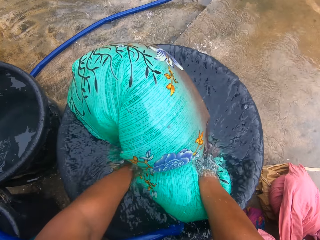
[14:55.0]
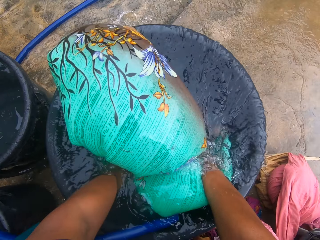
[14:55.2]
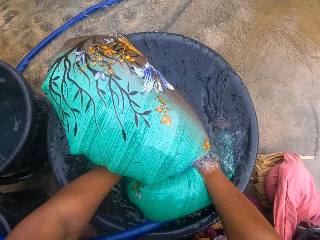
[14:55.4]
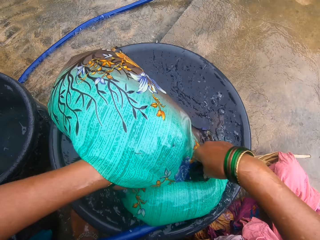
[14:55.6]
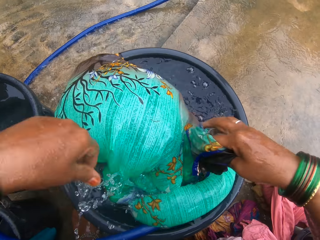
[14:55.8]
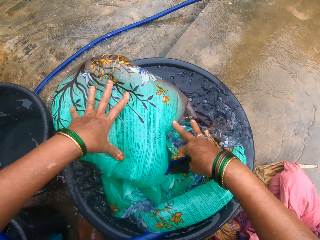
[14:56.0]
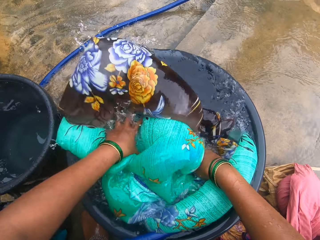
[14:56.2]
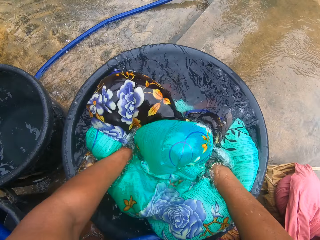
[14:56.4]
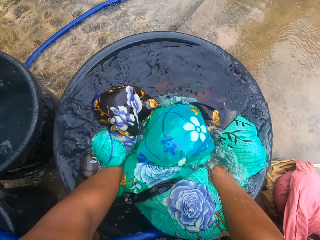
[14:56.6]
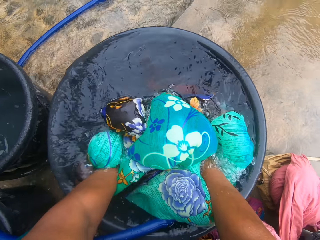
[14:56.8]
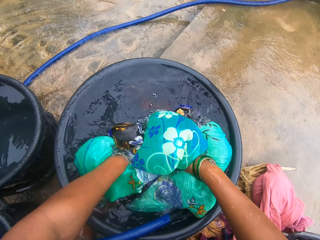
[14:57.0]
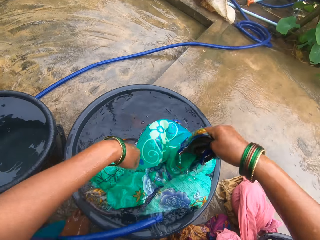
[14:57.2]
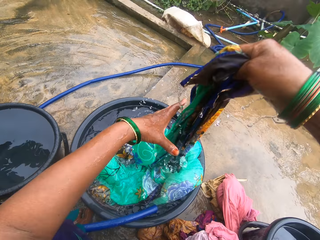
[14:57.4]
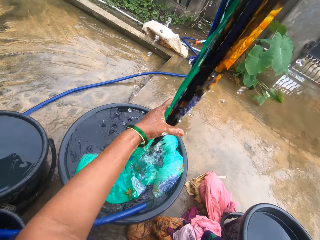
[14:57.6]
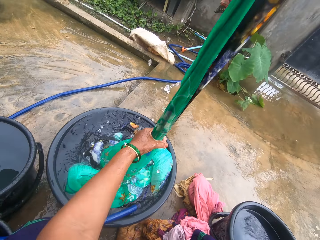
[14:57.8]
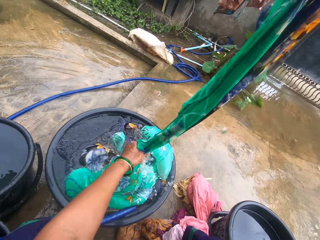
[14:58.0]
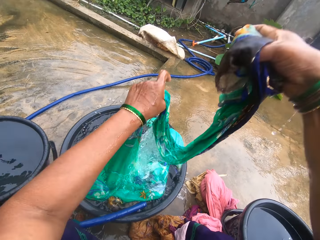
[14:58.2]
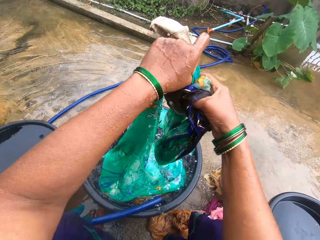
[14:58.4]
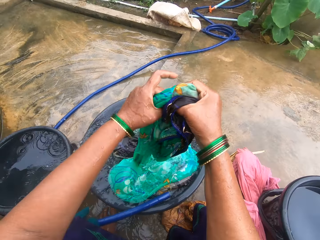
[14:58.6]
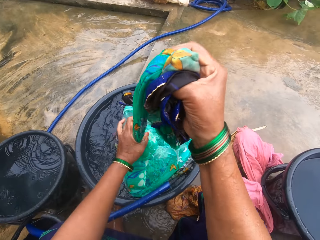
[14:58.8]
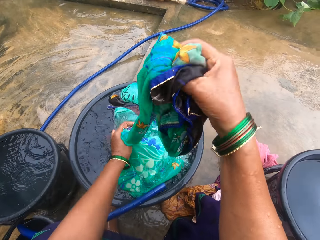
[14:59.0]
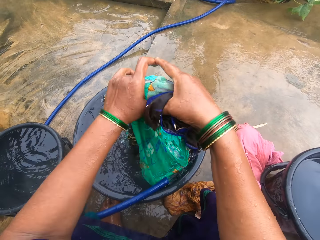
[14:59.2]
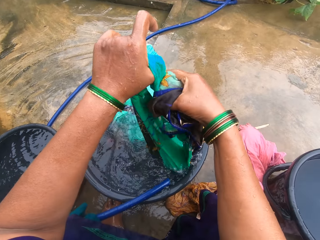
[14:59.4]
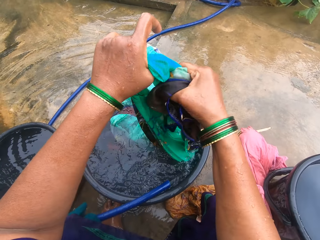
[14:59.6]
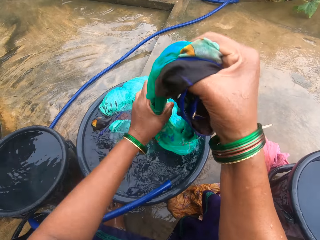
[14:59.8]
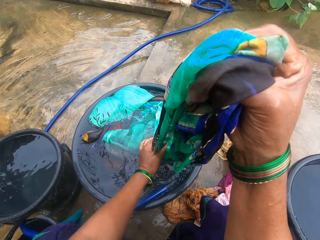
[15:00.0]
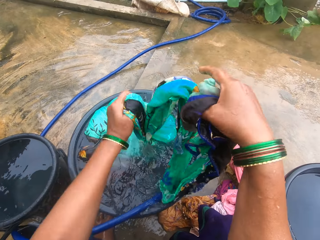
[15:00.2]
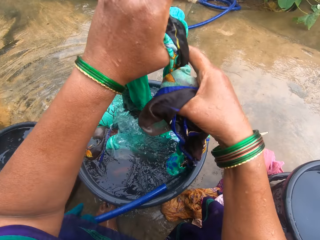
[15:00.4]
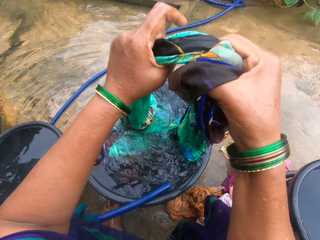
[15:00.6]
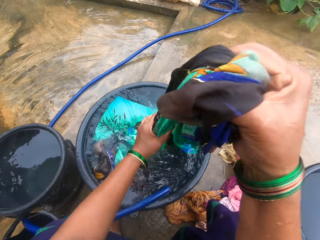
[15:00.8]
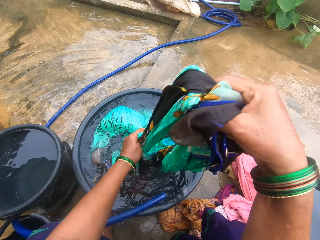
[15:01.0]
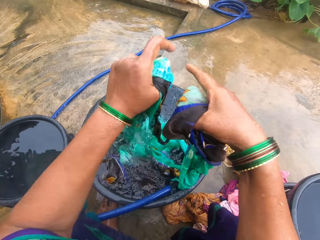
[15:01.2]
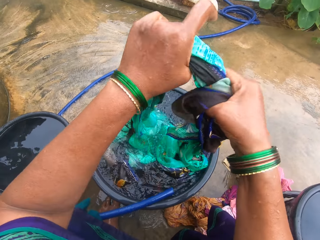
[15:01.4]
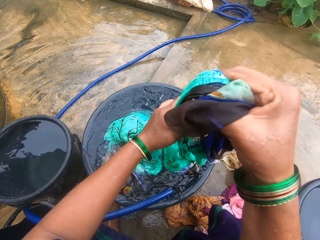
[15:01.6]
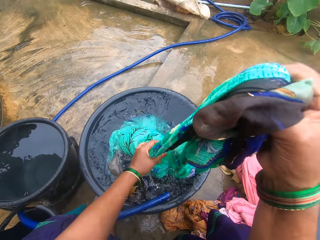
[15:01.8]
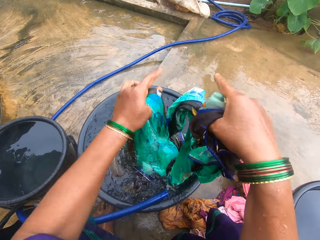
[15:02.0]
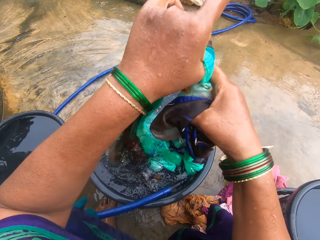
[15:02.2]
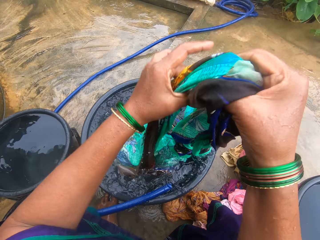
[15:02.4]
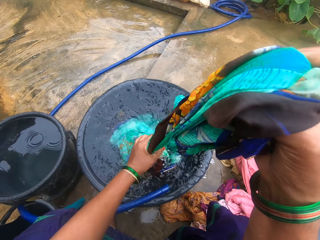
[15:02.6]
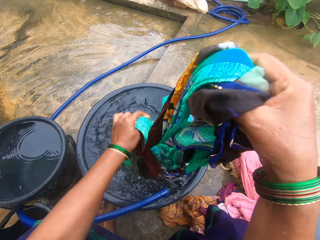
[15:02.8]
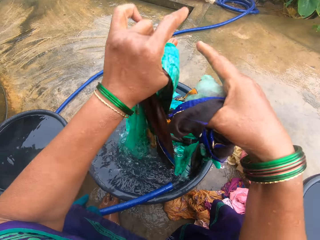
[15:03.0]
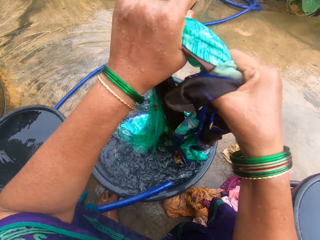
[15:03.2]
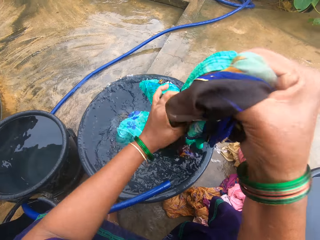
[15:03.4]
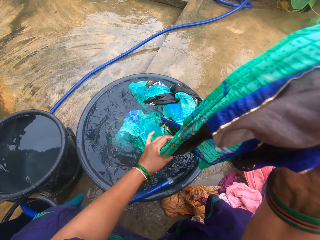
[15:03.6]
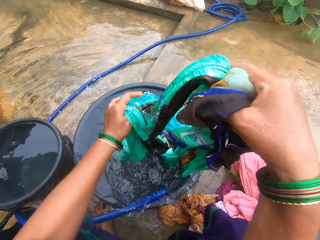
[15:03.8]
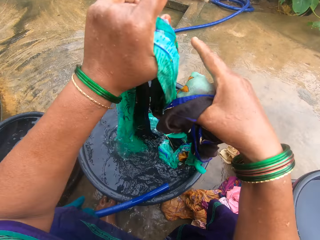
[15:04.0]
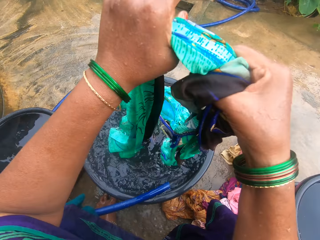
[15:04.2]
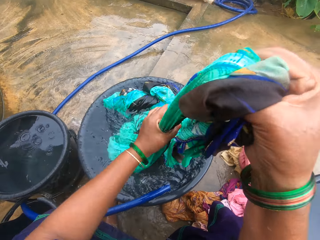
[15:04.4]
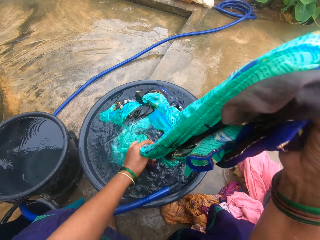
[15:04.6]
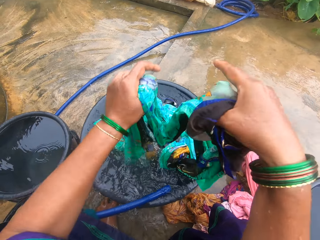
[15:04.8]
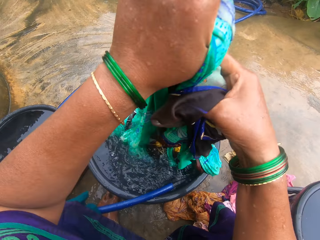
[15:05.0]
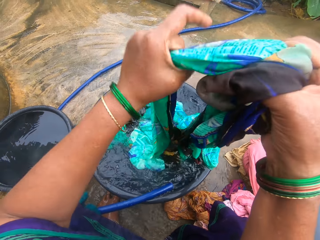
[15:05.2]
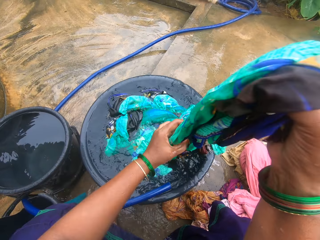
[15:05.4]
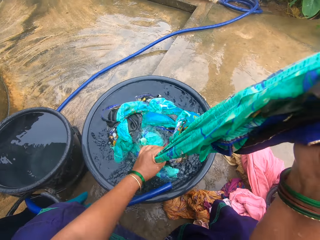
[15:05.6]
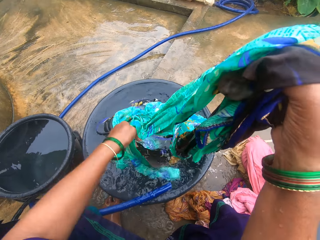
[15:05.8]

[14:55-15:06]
The camera wearer puts the cloth into the water. They fold the cloth.

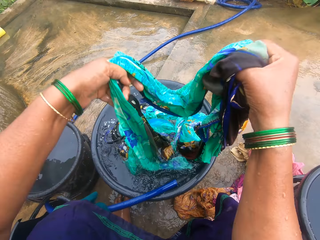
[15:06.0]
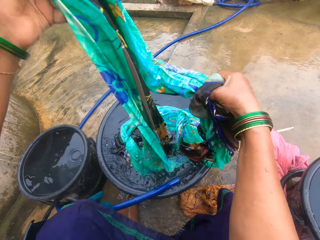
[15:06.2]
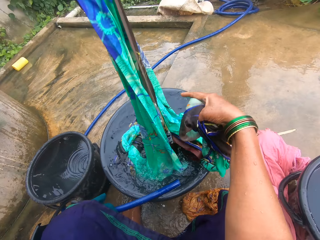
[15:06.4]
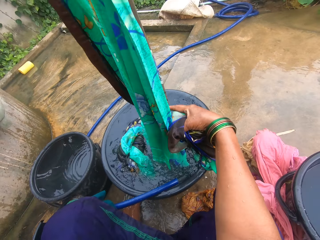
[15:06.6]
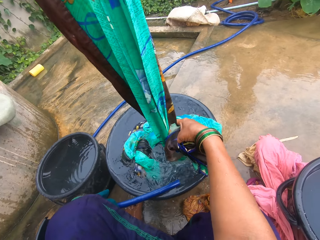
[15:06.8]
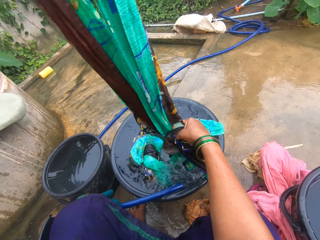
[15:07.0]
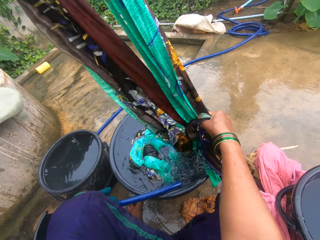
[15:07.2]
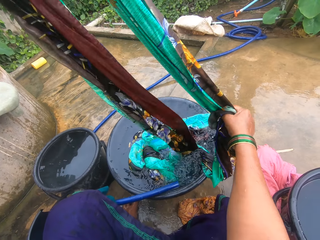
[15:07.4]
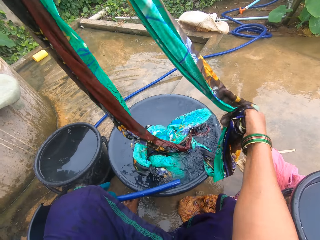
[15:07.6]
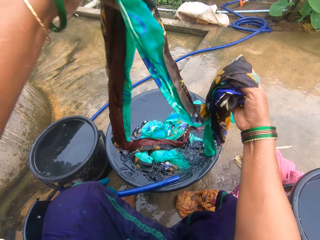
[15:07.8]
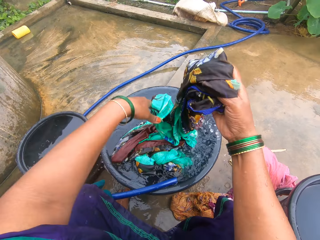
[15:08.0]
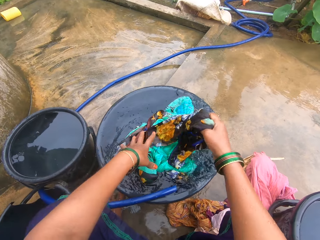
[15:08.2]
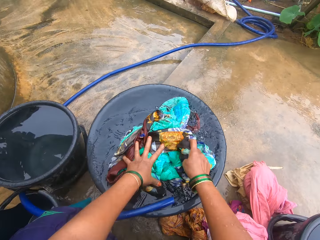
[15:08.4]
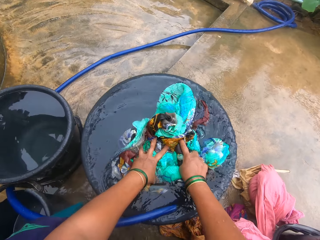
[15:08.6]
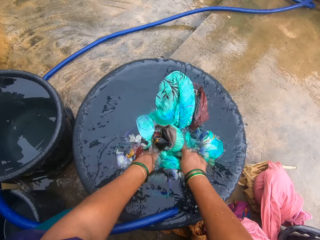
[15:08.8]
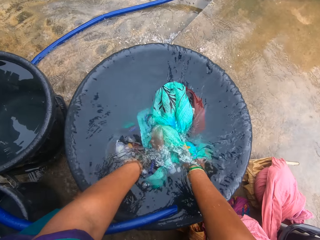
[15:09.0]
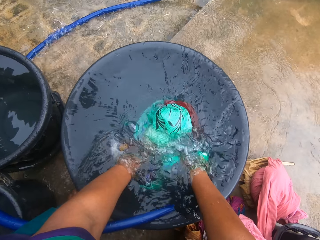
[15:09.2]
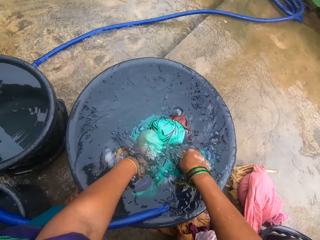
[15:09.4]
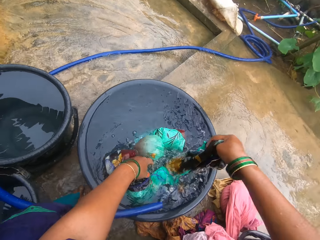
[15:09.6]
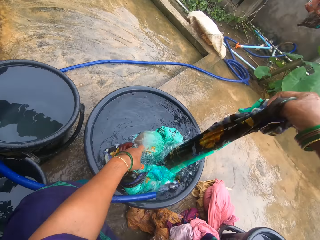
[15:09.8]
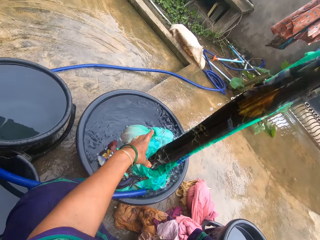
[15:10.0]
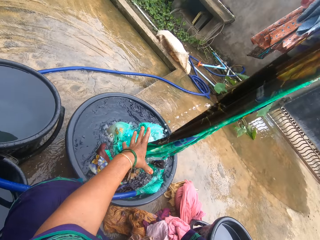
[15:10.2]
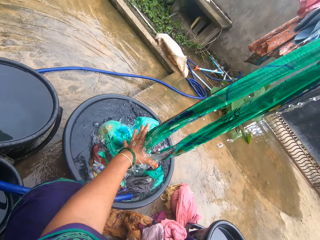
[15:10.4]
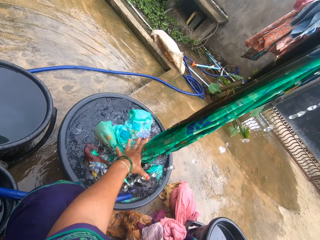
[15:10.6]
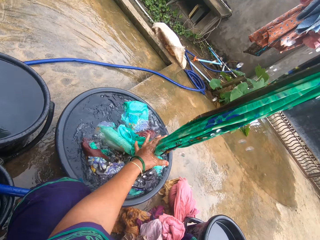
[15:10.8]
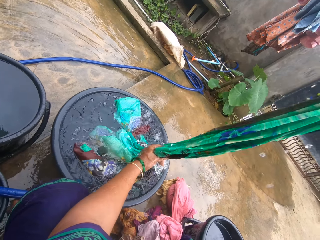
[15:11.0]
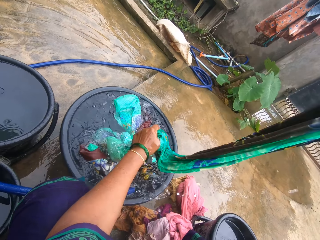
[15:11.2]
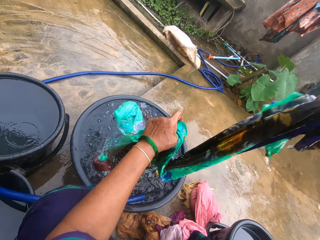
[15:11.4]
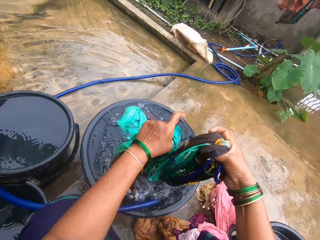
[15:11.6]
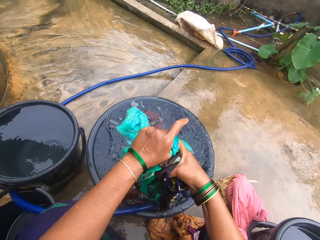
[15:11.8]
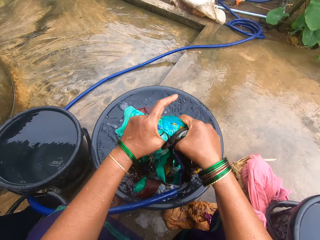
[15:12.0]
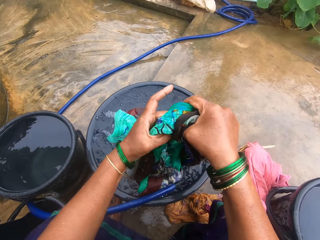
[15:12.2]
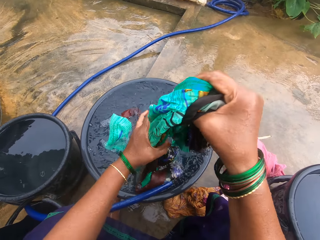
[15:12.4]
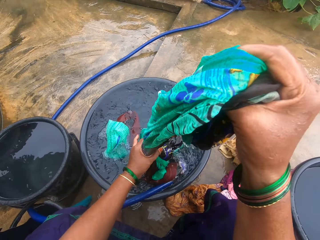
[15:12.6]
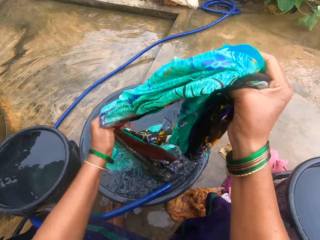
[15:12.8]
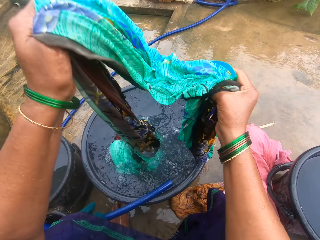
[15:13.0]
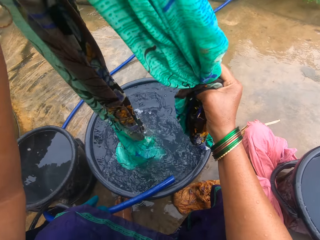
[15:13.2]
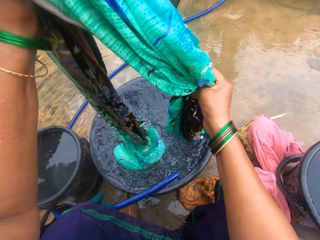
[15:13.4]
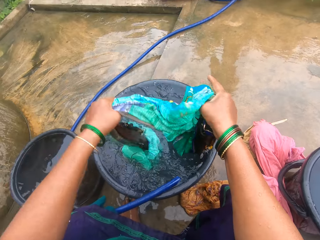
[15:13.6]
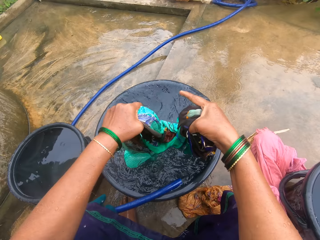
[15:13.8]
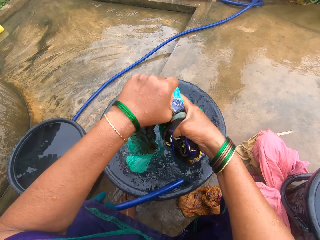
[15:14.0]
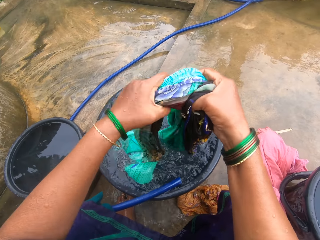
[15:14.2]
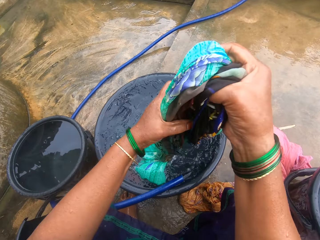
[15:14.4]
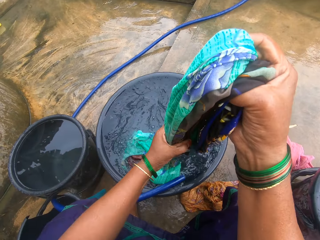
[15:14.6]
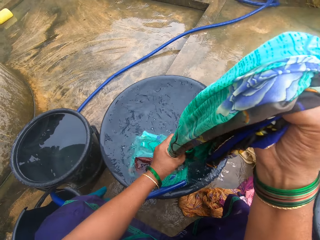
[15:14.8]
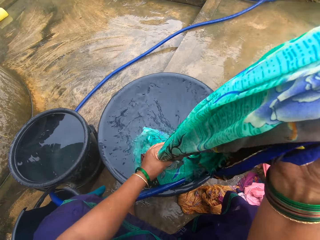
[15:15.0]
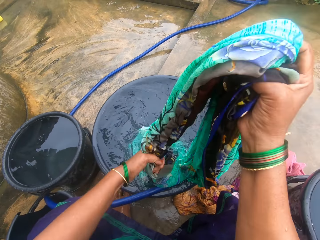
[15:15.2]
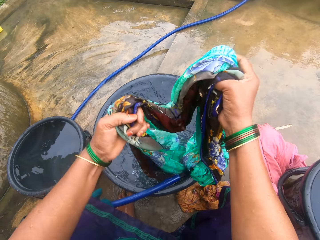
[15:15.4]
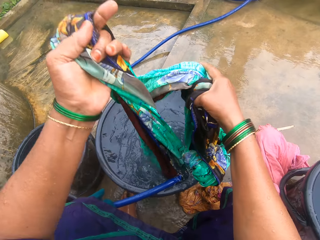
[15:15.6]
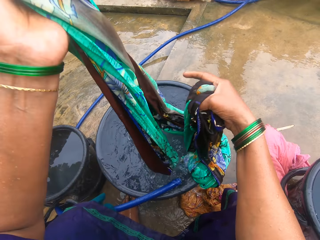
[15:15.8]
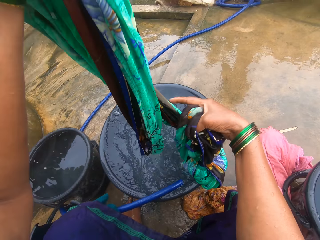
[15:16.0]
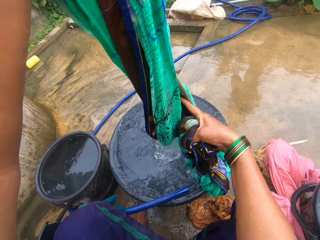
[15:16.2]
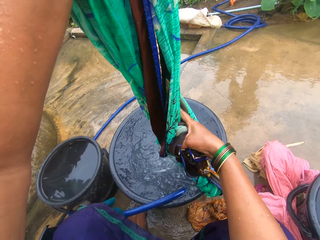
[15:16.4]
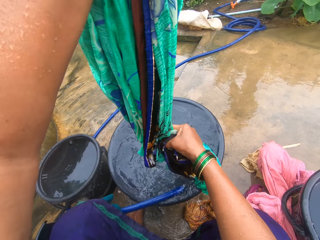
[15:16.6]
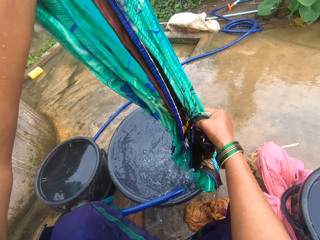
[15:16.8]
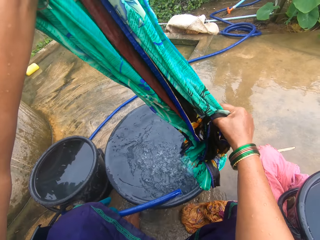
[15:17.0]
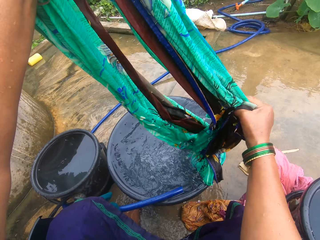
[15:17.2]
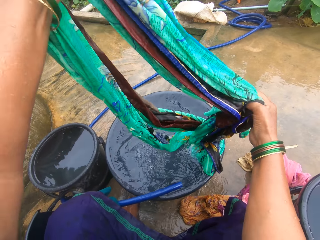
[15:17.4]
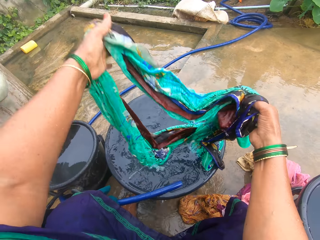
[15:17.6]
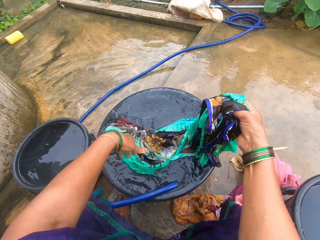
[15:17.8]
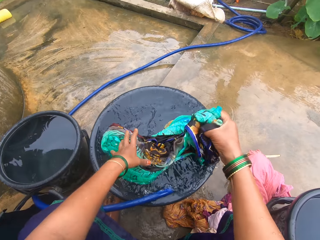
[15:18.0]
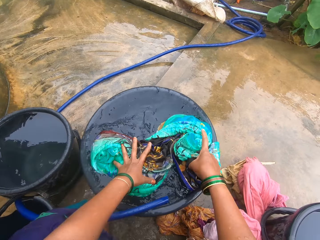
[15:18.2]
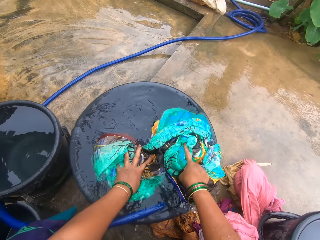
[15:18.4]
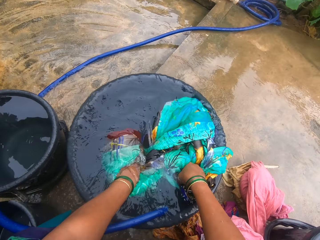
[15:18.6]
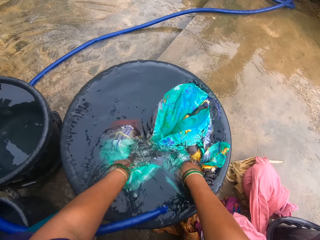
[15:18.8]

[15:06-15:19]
The camera wearer dips the cloth into the water again.
